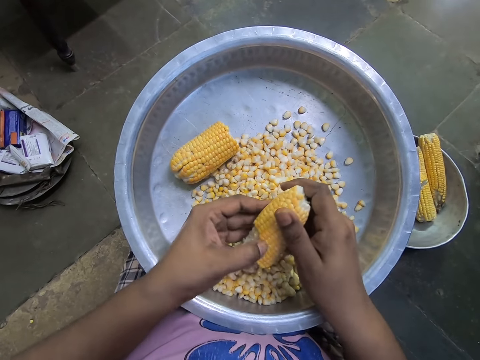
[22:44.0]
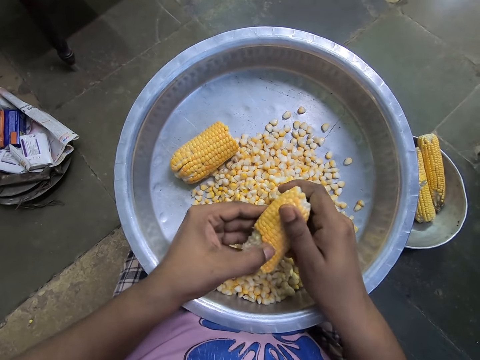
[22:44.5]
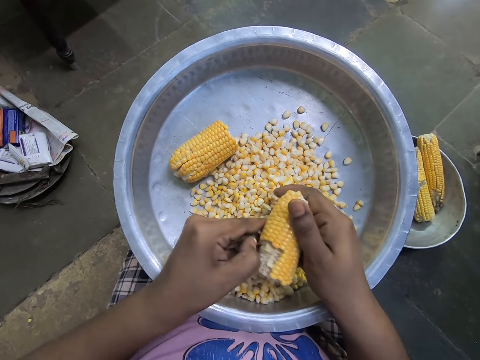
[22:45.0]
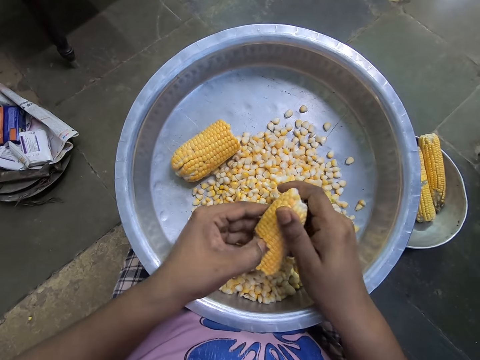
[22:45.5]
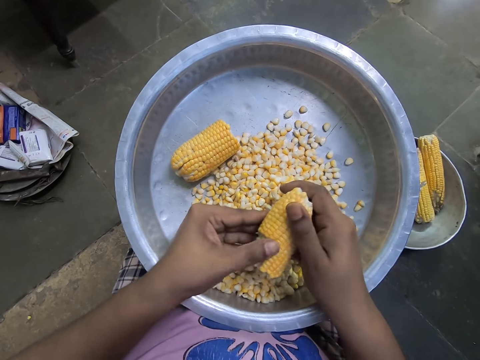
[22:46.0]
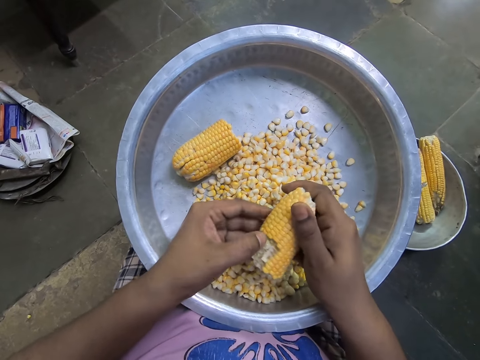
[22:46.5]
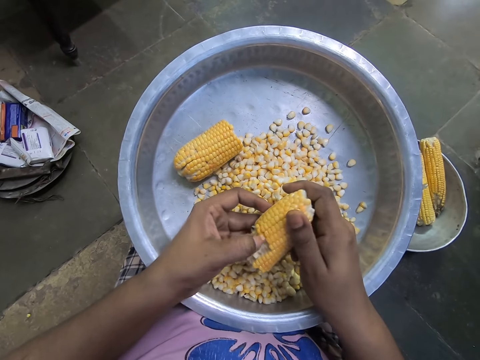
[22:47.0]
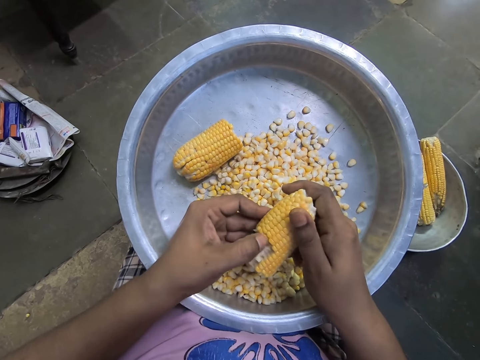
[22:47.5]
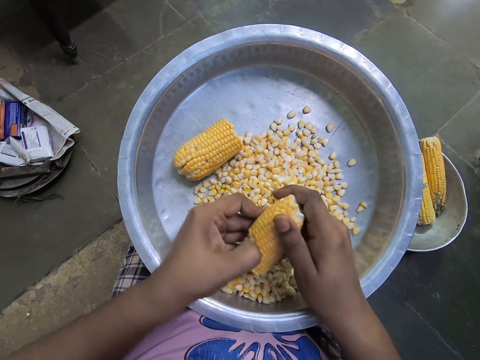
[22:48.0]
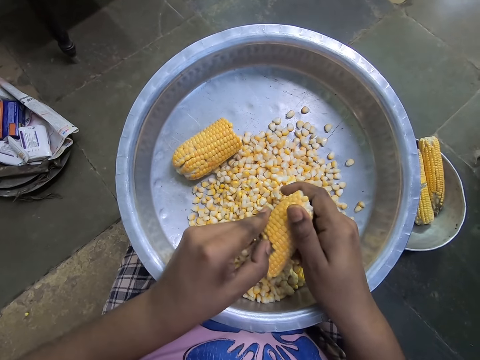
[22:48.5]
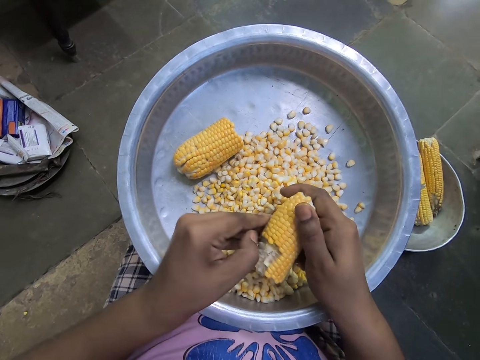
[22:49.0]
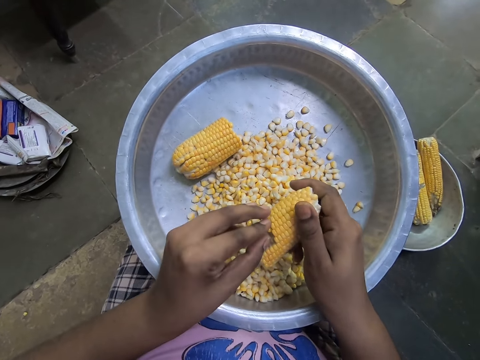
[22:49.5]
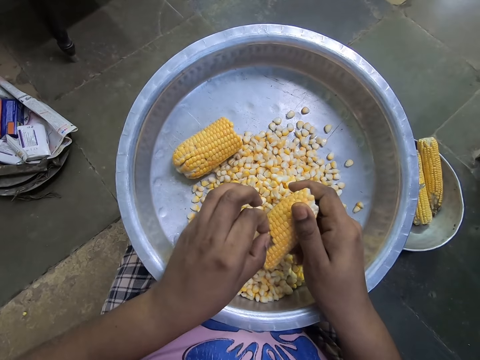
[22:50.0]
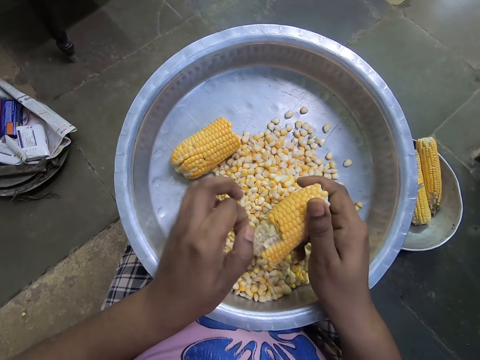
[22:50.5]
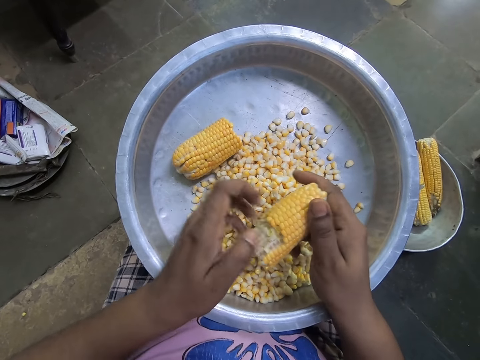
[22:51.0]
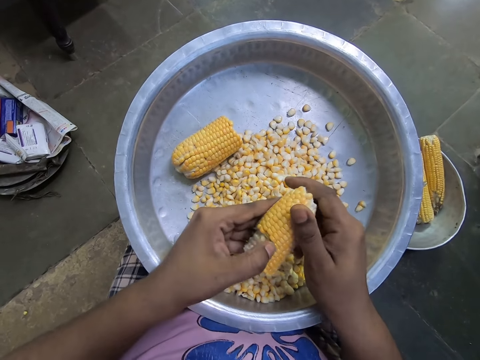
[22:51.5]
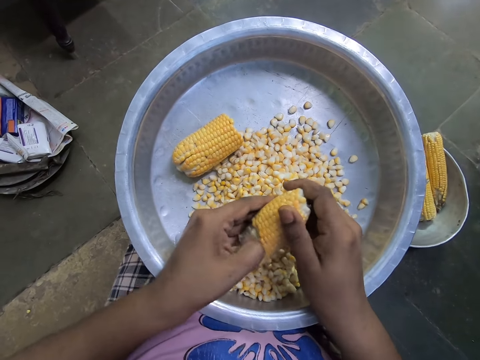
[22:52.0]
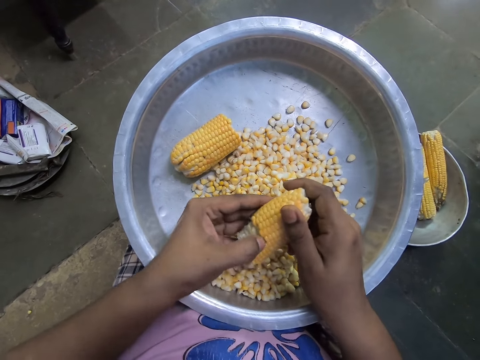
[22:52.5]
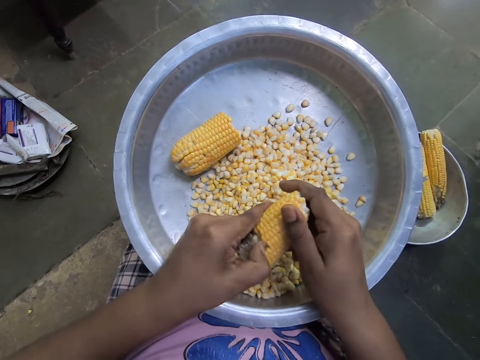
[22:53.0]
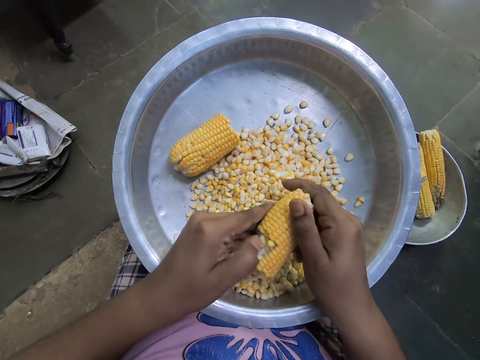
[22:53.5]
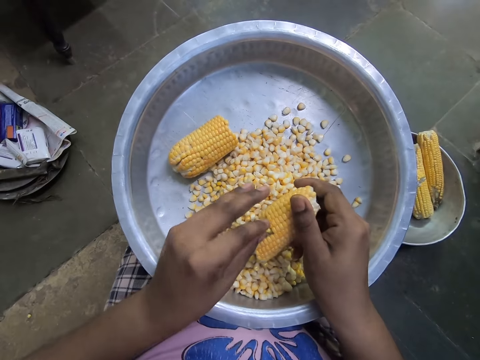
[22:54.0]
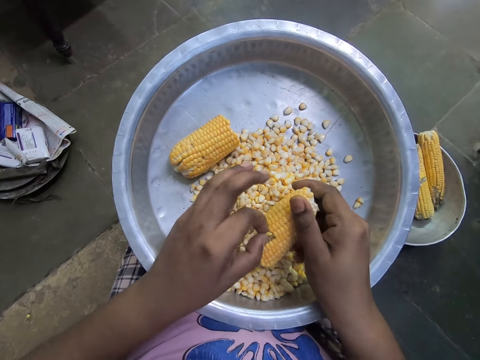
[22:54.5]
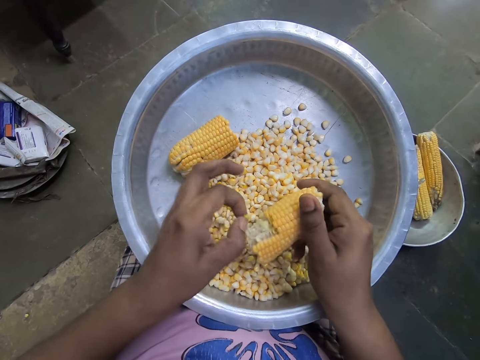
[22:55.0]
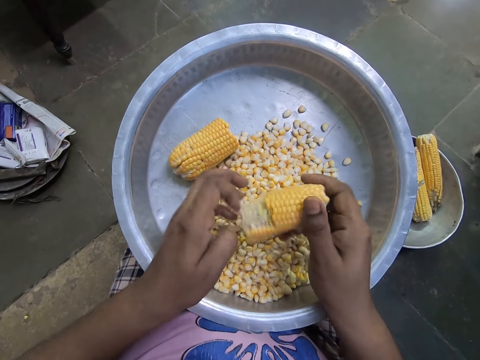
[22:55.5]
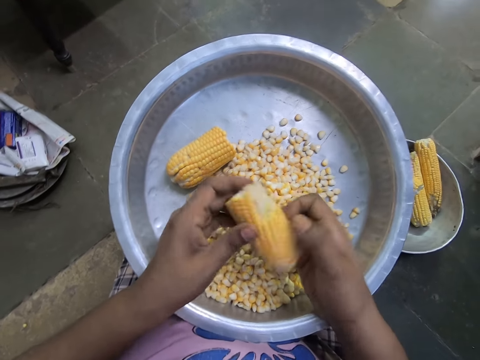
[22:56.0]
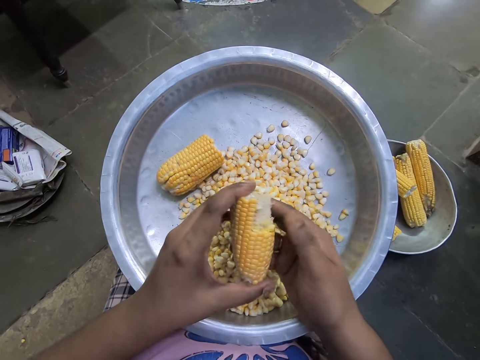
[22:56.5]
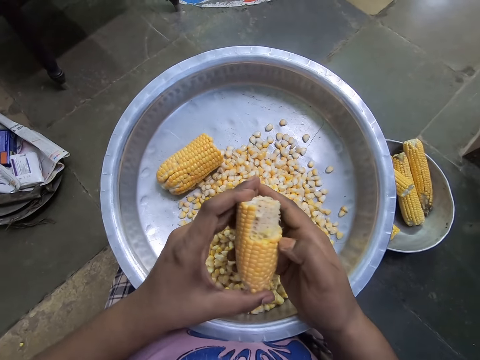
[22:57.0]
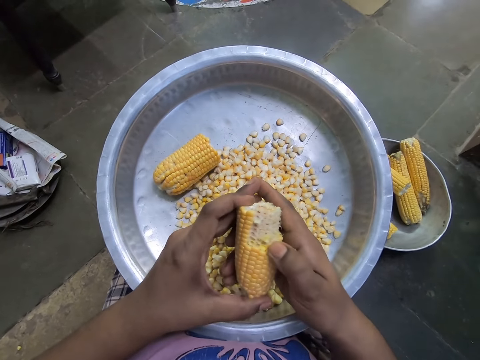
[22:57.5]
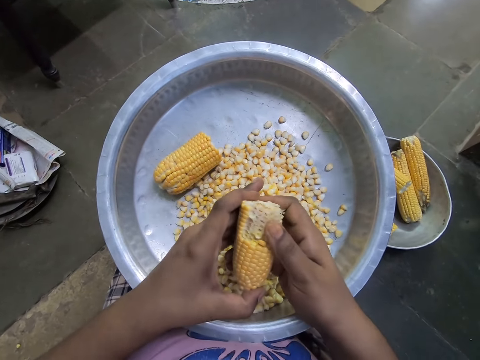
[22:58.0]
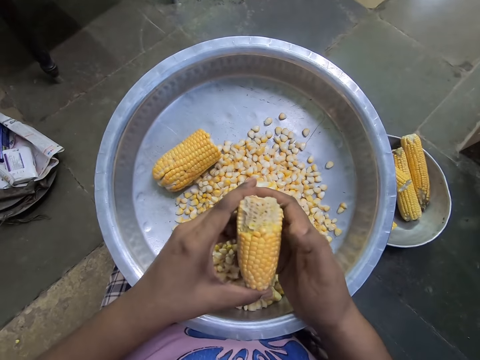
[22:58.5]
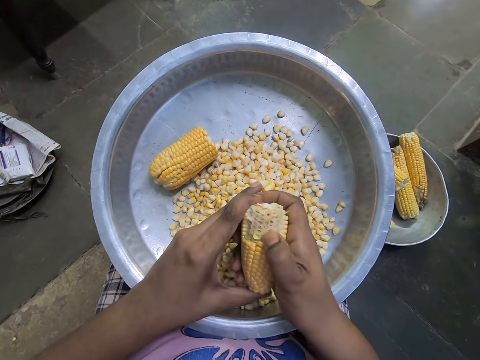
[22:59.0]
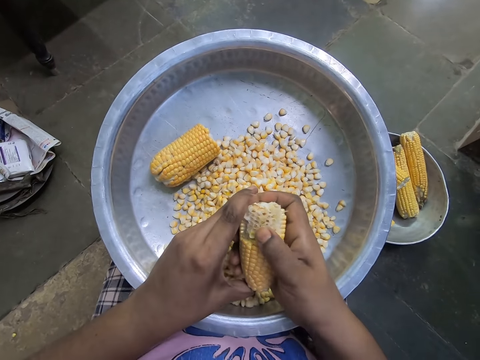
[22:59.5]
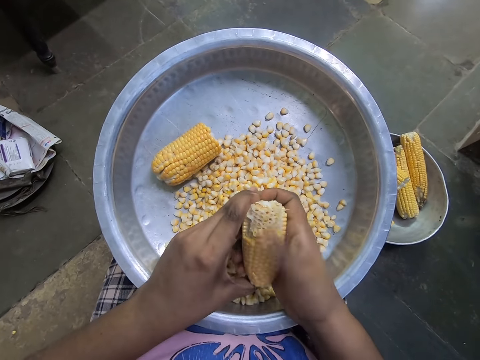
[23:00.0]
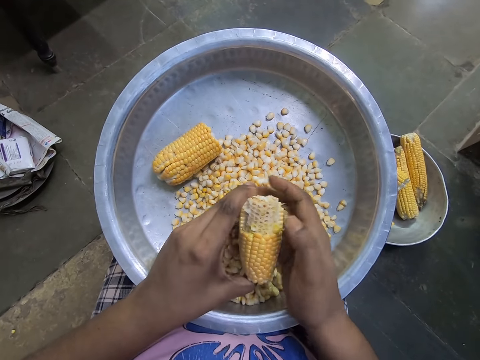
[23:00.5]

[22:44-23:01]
The camera wearer removes maize from the corn repeatedly. She turns the corn. She removes corn seed from the corn comb into a bowl with her right hand.

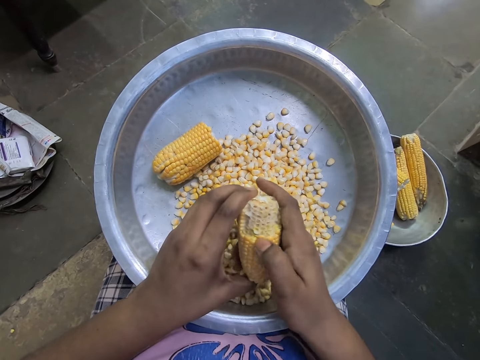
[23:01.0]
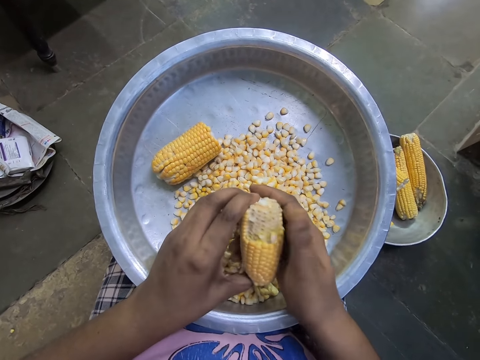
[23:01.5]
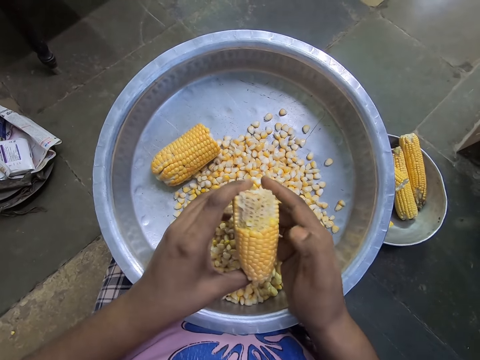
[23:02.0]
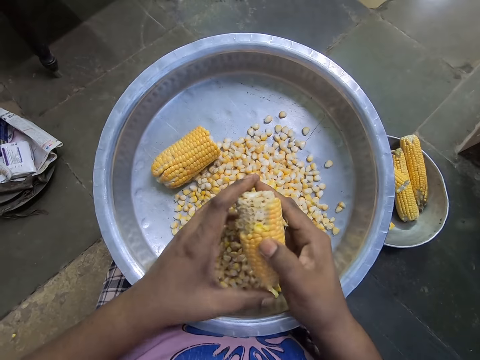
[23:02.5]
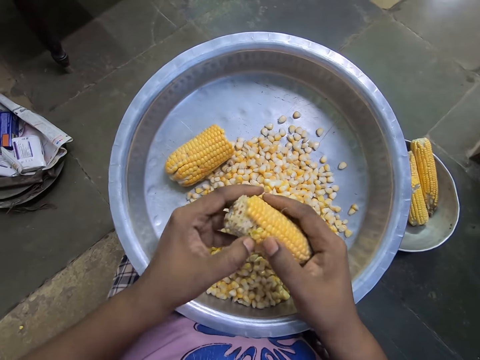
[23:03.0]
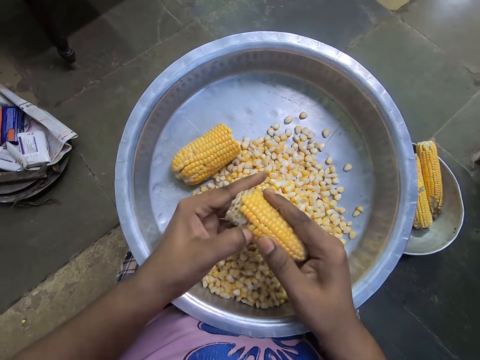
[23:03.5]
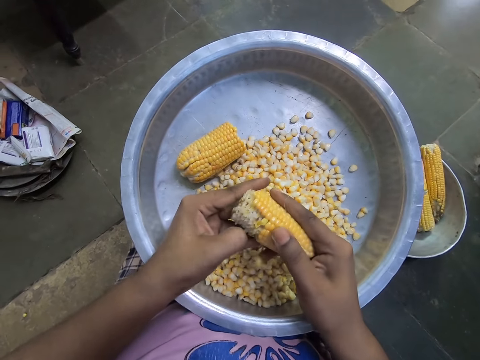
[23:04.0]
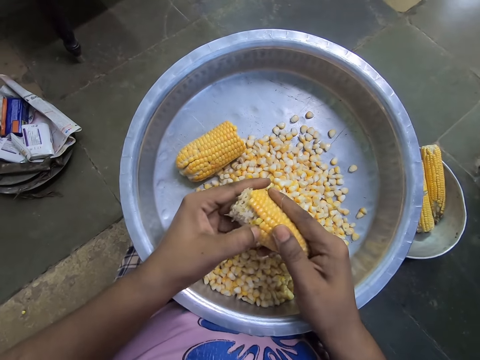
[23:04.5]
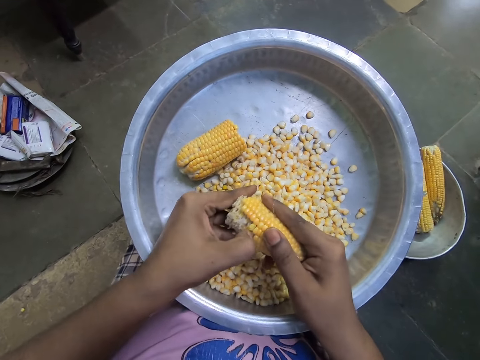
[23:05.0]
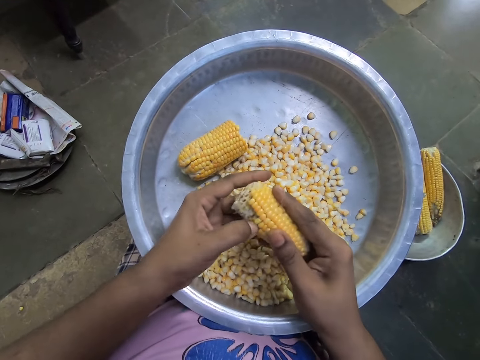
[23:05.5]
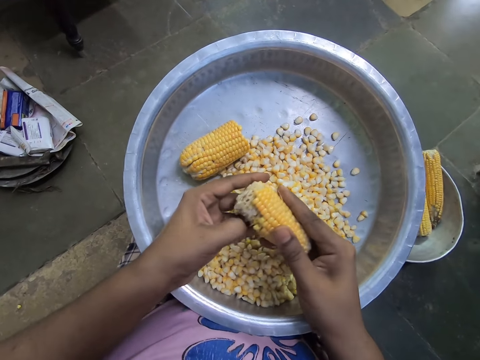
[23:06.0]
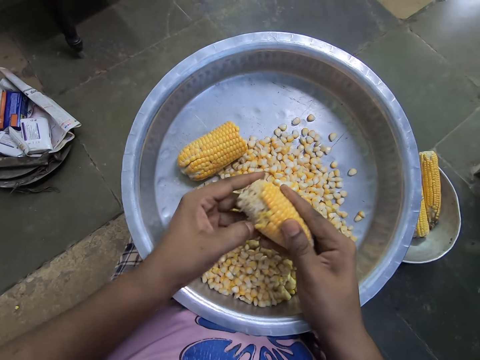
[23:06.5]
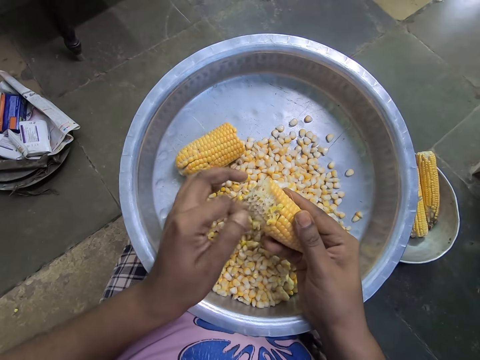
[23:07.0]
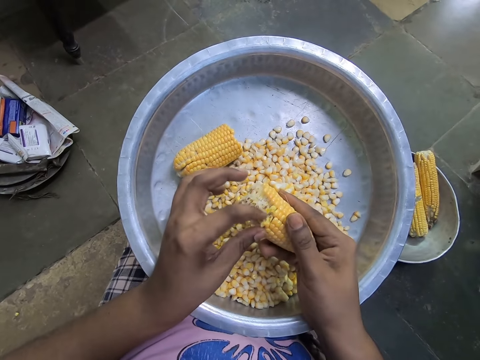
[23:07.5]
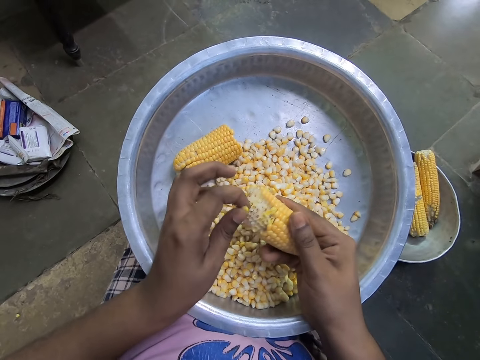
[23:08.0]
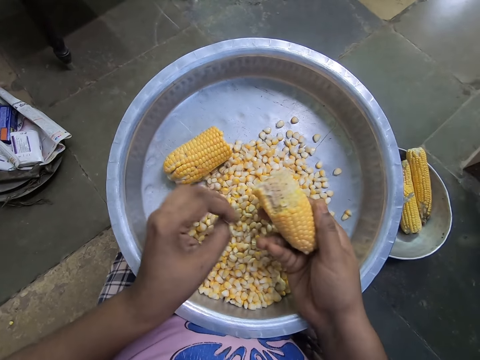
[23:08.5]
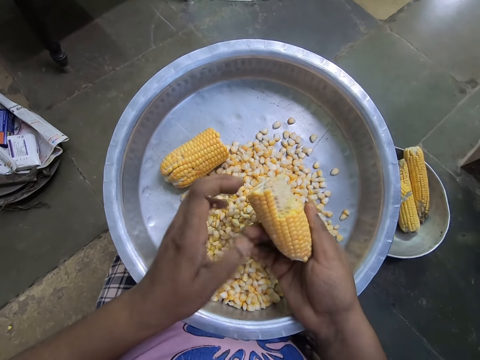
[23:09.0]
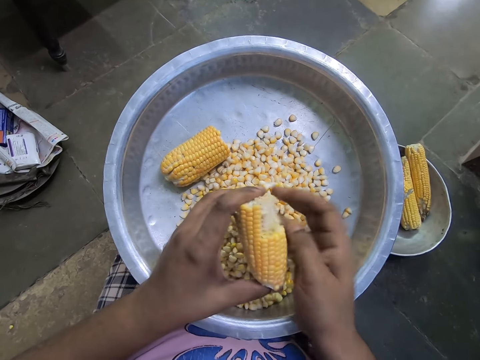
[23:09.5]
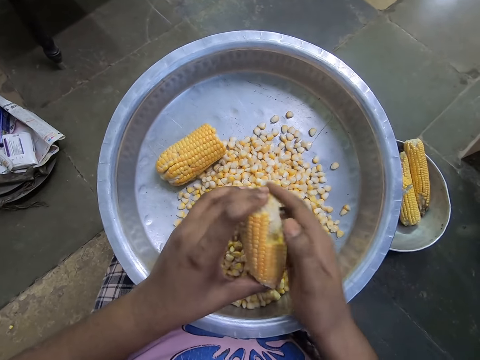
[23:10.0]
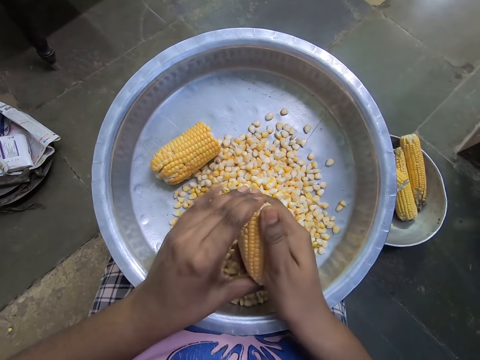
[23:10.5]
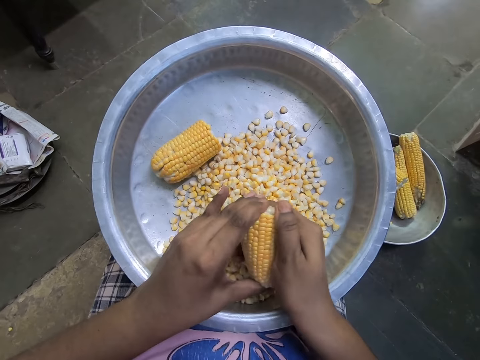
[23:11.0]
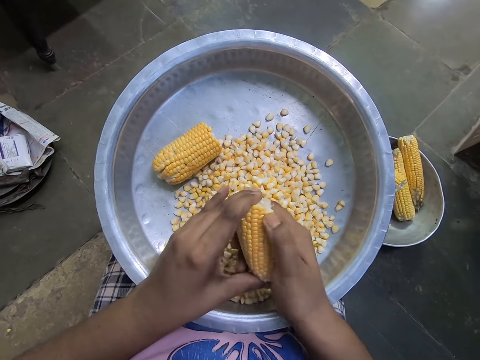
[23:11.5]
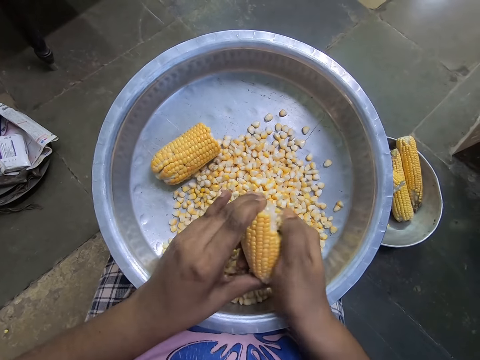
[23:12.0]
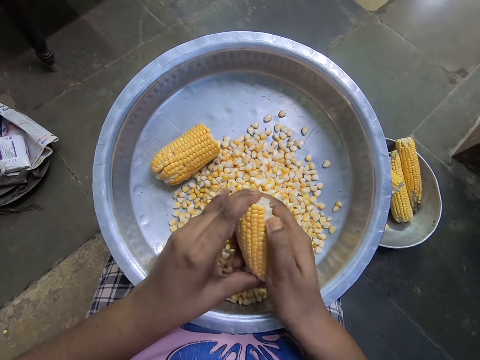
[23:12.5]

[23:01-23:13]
The camera wearer removes corn seed from the corn comb into a bowl with her left hand. She removes maize from the corn. She passes the corn comb to her left hand with her right hand. She removes corn seed from the corn comb into the bowl with her right hand.
